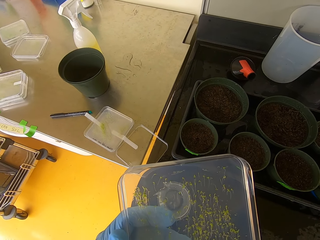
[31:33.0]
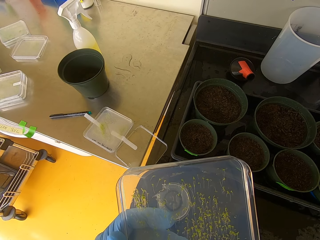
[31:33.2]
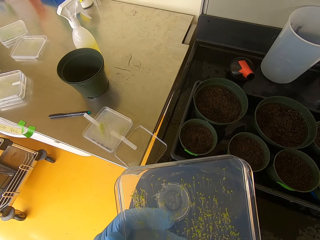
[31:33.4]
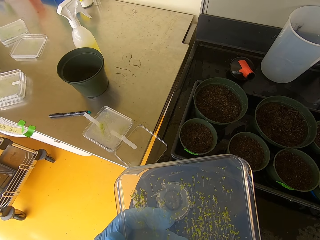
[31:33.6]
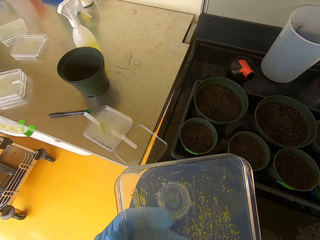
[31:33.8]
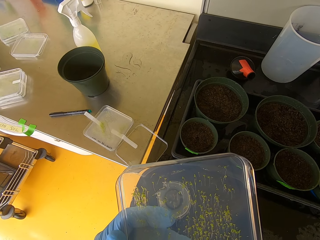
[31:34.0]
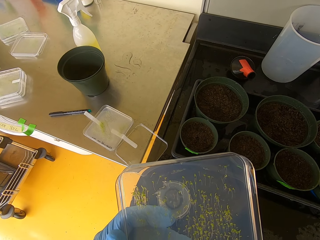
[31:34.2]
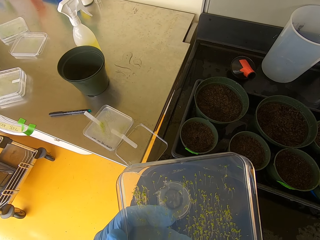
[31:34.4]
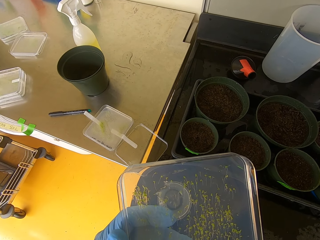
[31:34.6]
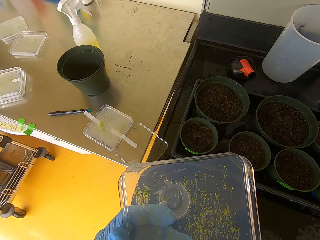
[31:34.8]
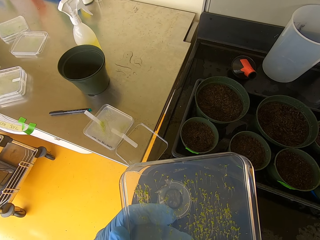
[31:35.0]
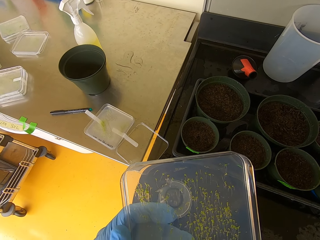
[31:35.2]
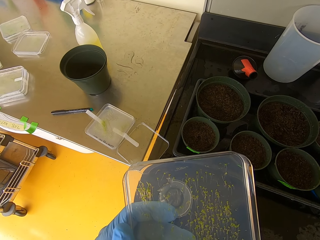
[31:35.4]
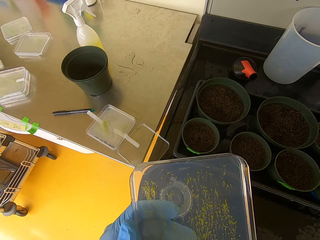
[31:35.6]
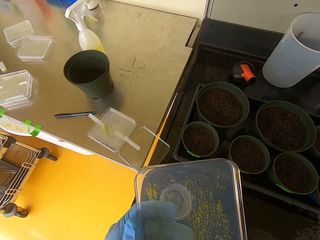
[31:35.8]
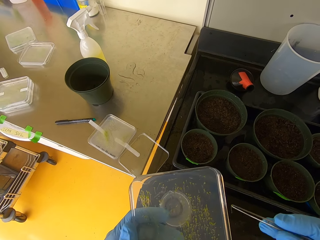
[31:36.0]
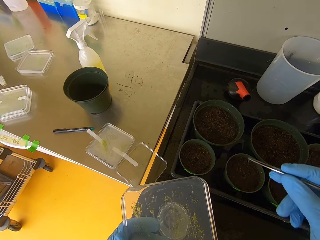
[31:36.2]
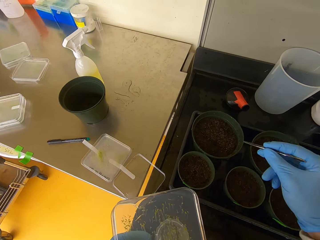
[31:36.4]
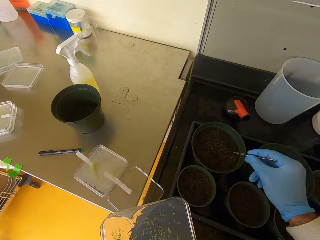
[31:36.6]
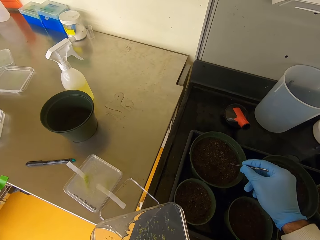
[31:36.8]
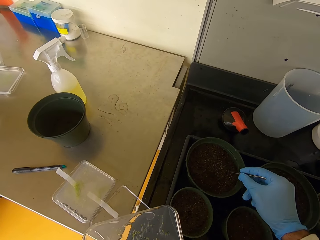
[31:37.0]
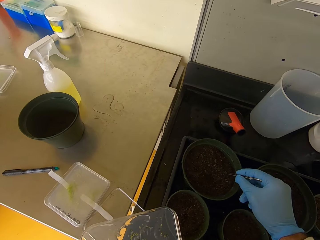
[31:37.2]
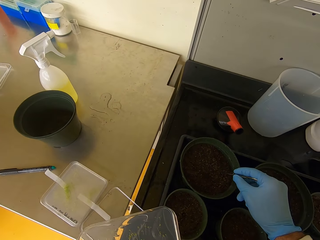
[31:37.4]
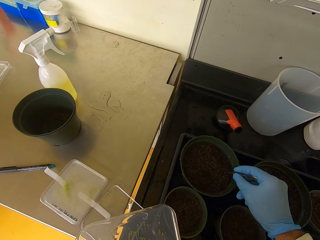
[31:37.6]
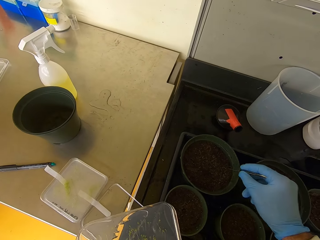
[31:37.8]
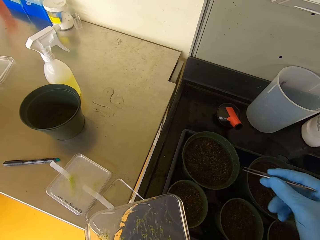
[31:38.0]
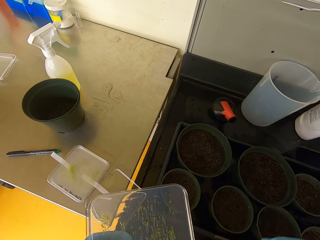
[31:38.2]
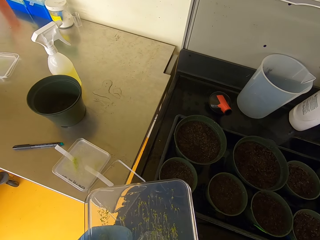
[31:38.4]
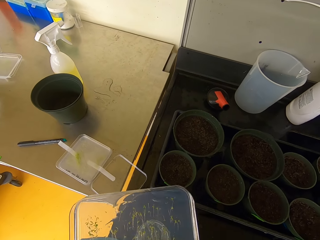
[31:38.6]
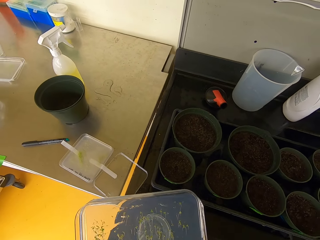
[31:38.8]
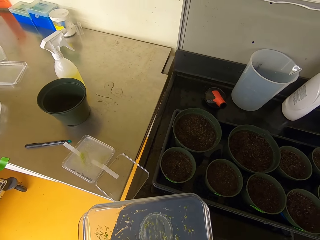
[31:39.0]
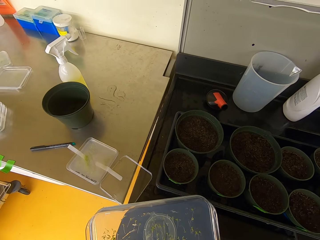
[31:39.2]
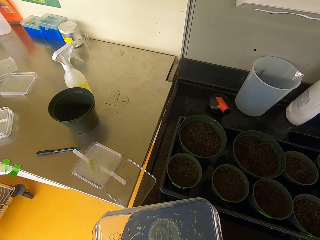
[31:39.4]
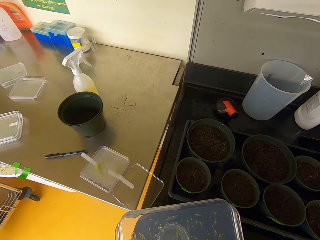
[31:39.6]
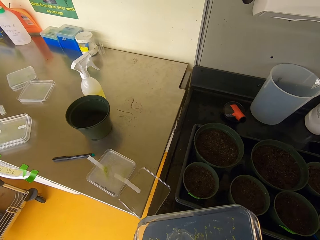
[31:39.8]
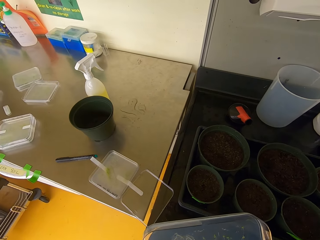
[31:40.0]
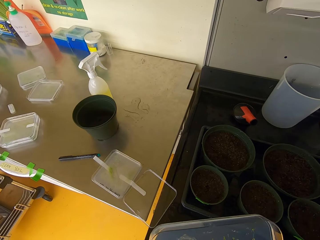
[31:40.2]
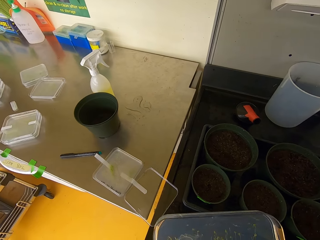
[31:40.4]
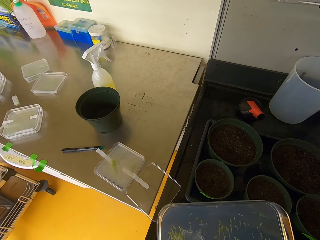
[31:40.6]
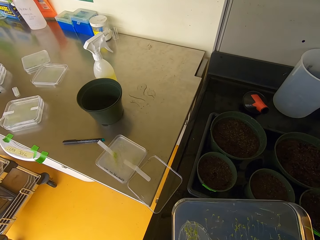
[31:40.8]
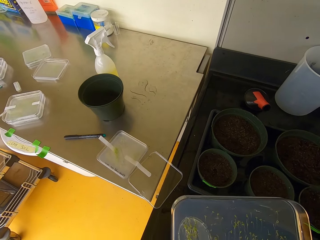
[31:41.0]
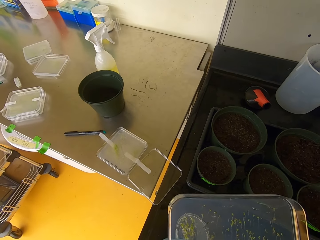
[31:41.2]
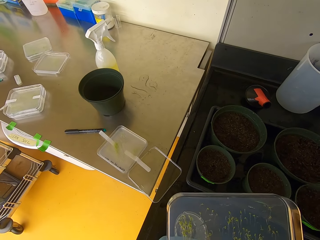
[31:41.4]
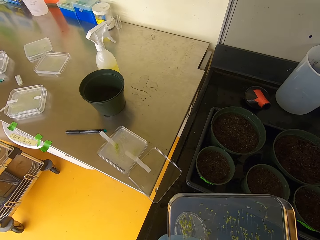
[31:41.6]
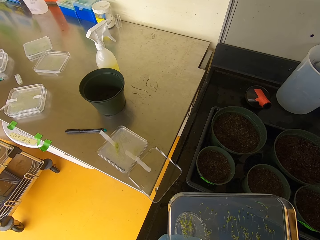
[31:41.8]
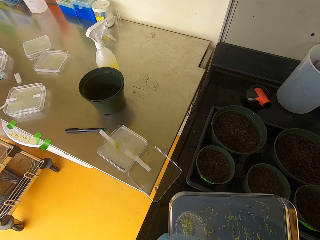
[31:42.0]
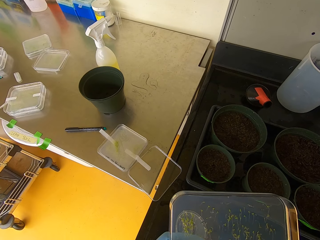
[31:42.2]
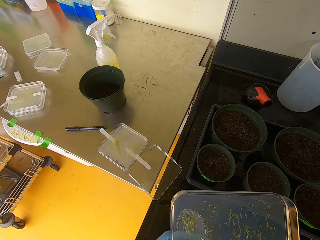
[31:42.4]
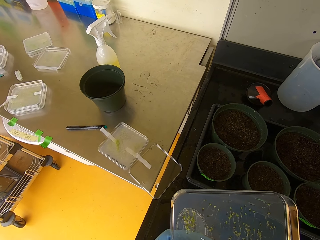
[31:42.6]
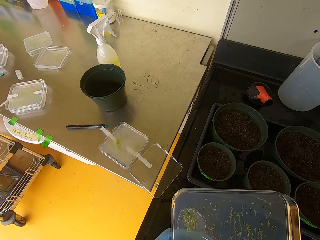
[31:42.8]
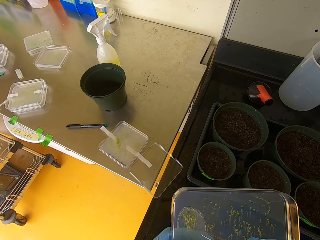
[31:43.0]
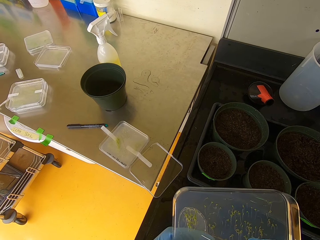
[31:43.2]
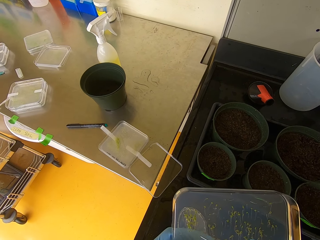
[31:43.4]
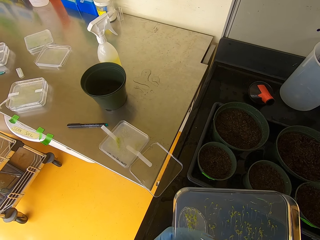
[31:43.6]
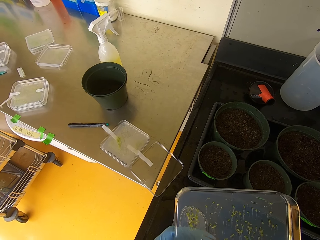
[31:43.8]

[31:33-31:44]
The camera wearer places a seed in the soil in the dish. They lift their hand. They select a seed from the seed holder.

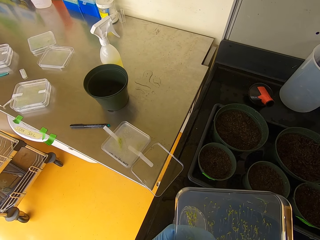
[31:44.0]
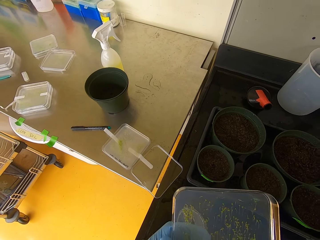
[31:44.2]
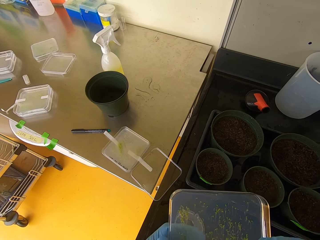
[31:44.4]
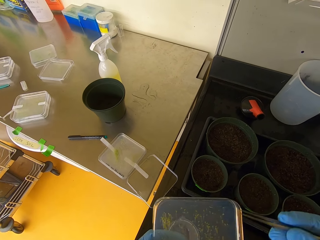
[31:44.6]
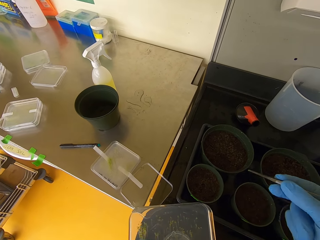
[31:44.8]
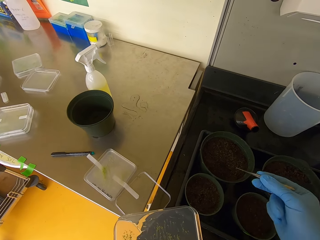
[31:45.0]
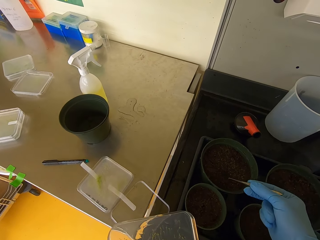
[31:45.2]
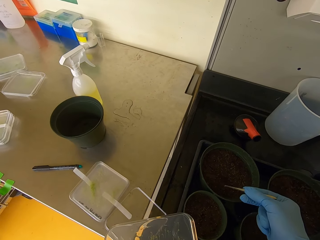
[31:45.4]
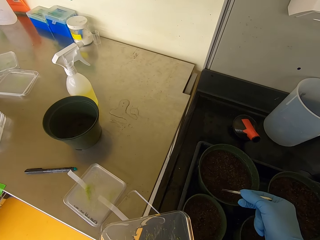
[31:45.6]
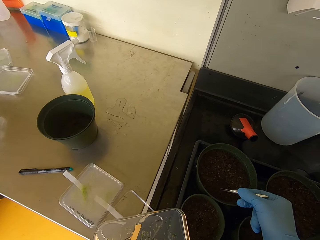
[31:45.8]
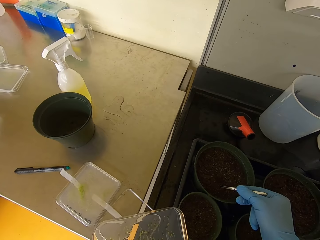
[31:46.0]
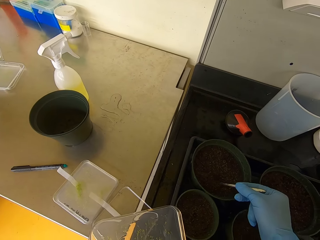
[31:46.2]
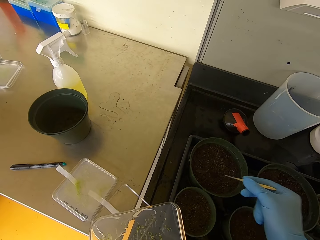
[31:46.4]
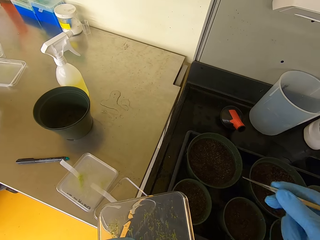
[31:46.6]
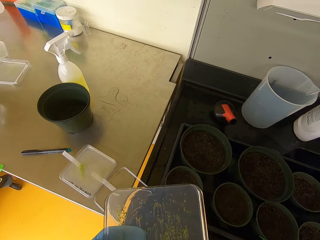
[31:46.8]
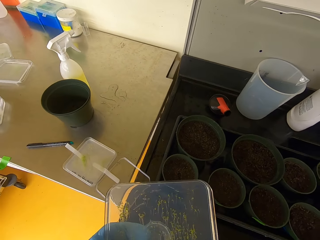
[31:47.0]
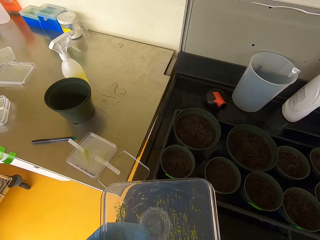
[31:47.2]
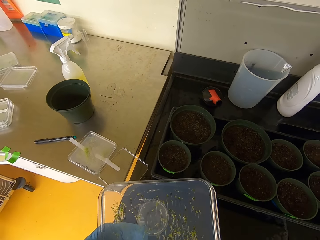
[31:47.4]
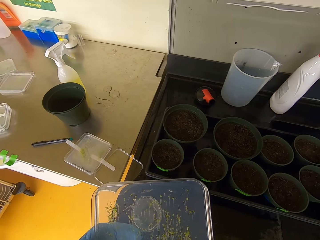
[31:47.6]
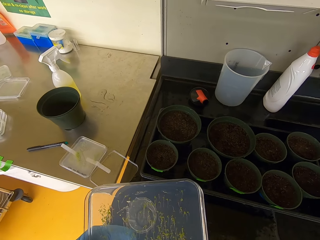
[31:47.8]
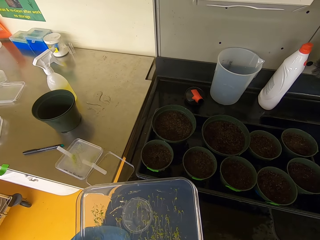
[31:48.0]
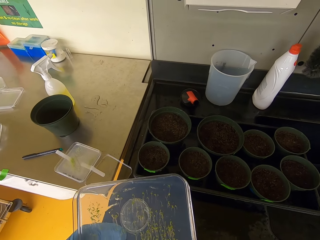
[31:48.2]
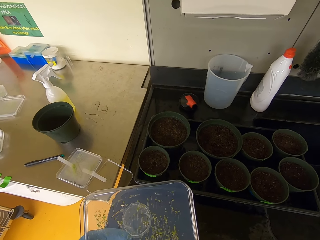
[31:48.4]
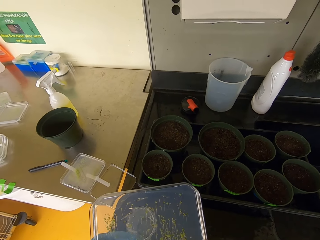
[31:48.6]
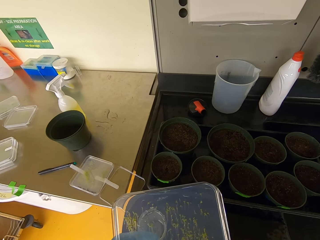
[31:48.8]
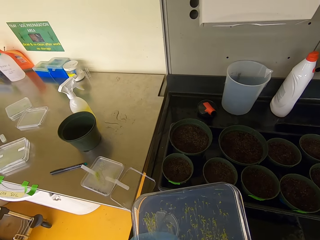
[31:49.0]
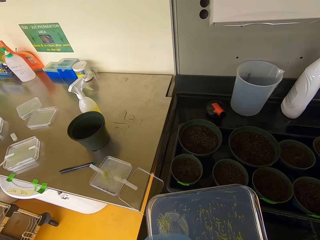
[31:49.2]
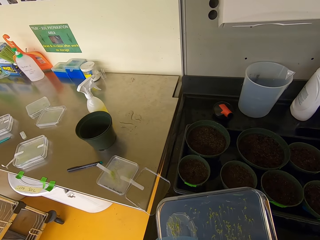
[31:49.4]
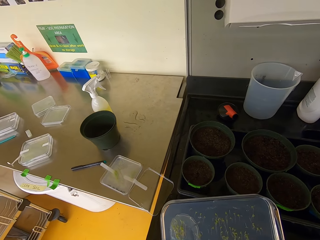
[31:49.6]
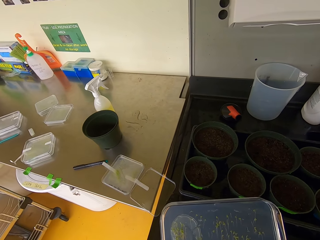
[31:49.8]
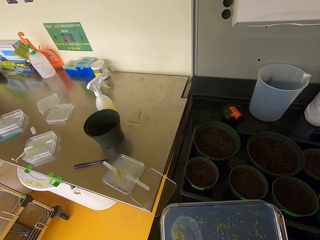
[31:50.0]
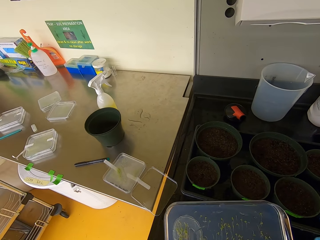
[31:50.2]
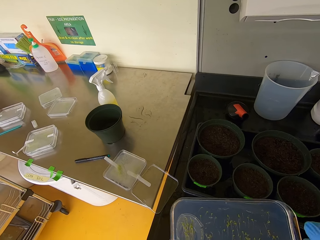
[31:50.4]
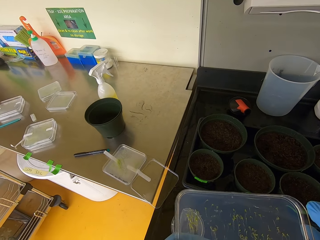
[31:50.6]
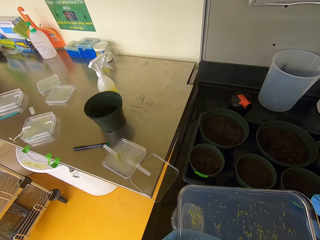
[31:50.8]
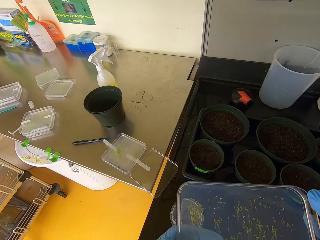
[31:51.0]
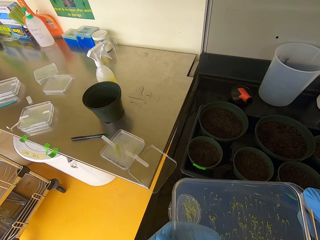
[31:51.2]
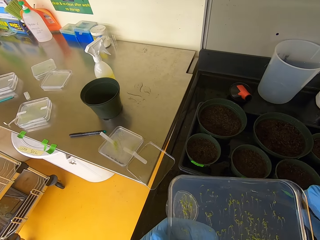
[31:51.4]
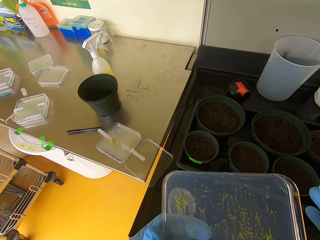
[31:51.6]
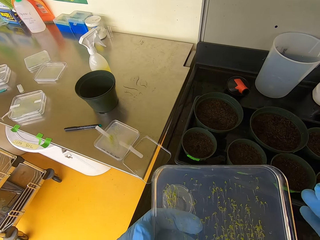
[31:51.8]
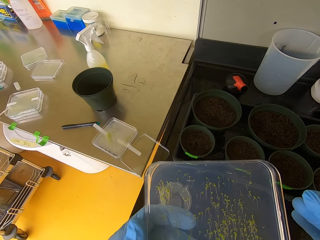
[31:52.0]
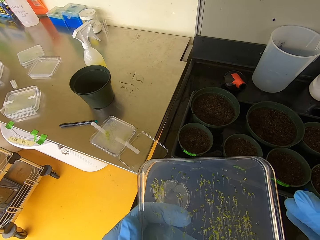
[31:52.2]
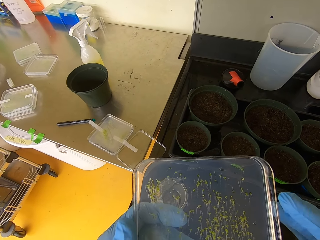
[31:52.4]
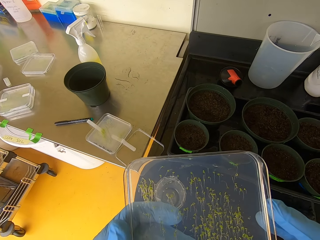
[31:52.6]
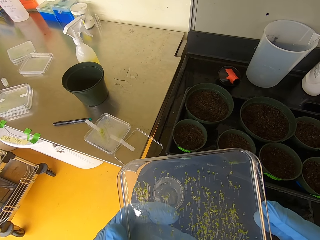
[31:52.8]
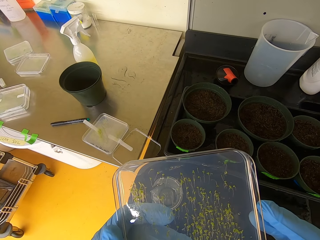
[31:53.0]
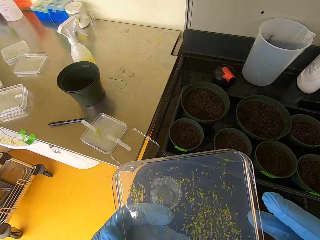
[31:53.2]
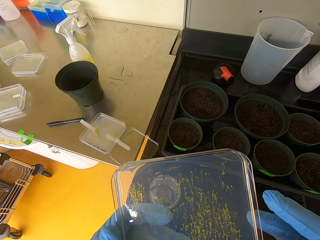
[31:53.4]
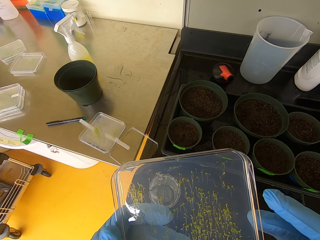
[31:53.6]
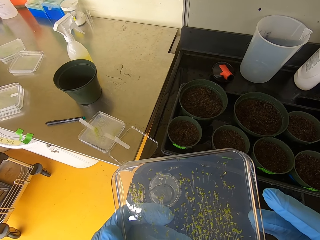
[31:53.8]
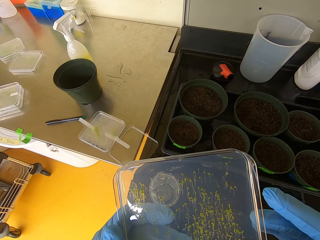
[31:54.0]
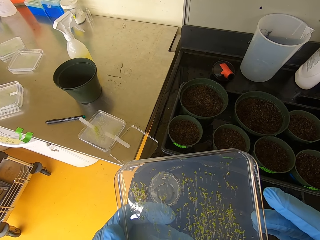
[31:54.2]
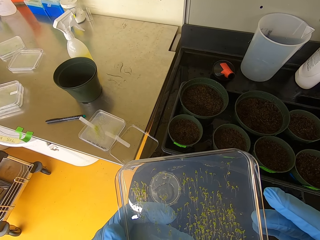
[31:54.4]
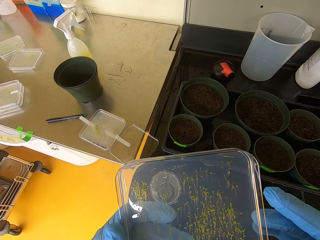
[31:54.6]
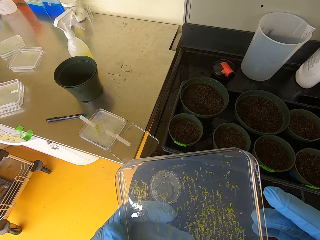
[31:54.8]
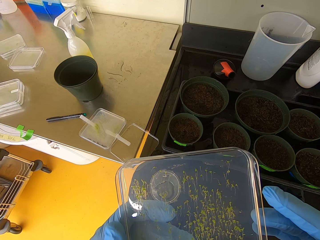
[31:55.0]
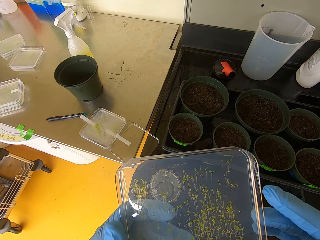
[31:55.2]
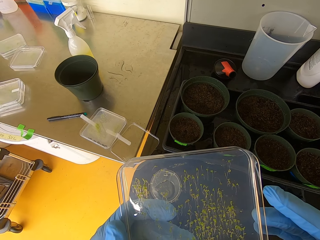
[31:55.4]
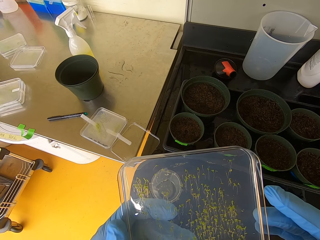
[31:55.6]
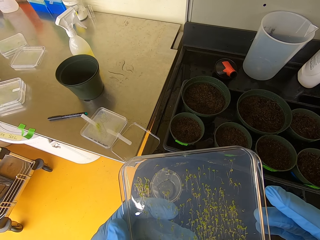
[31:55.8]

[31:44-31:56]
The camera wearer puts the seedling into the soil. They pick a seedling. They tong the seedling.
